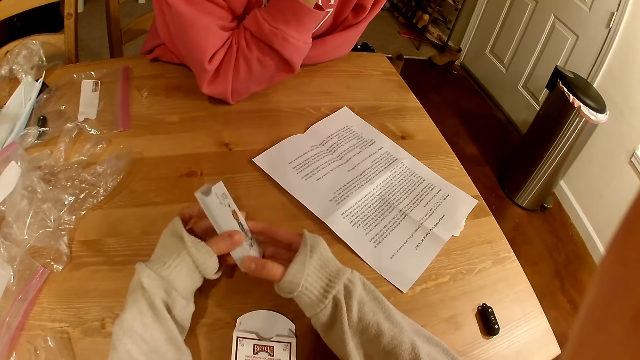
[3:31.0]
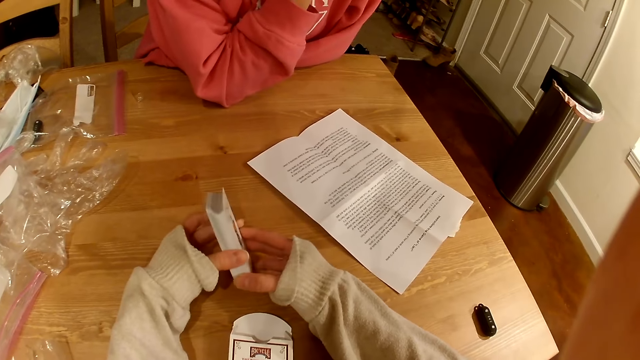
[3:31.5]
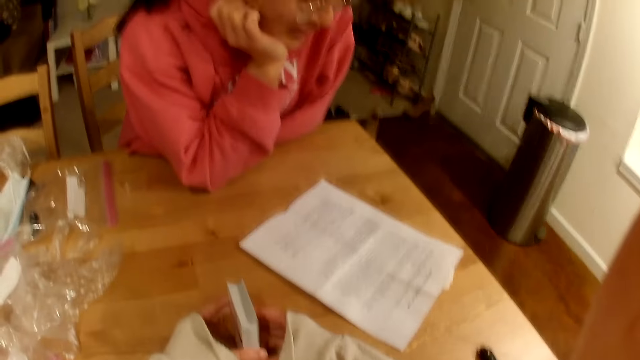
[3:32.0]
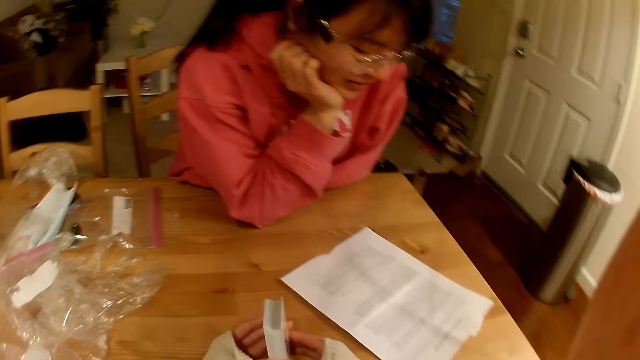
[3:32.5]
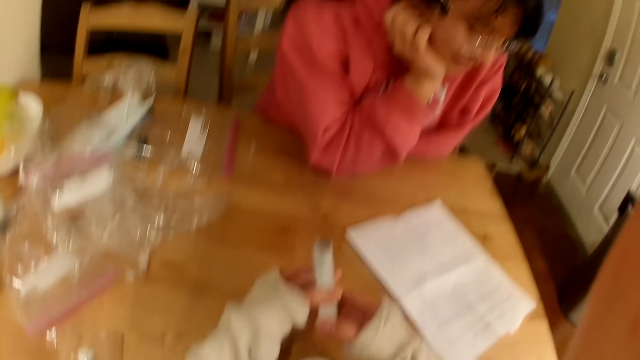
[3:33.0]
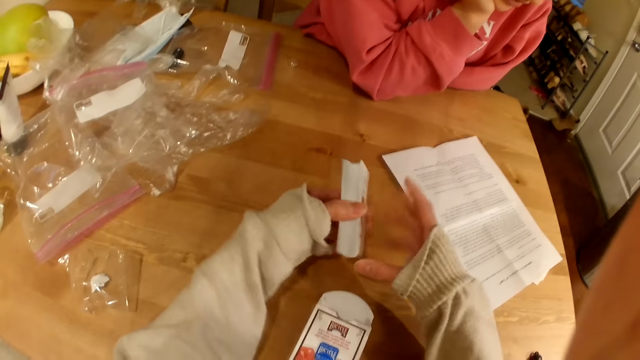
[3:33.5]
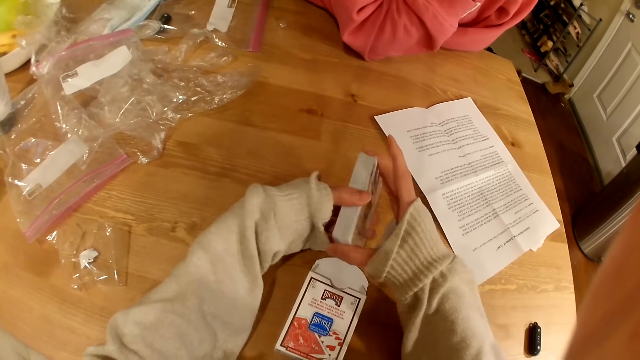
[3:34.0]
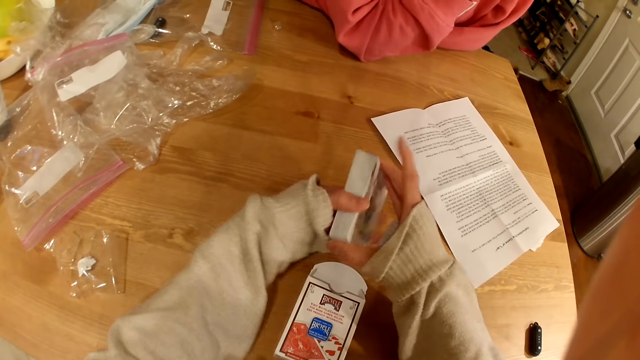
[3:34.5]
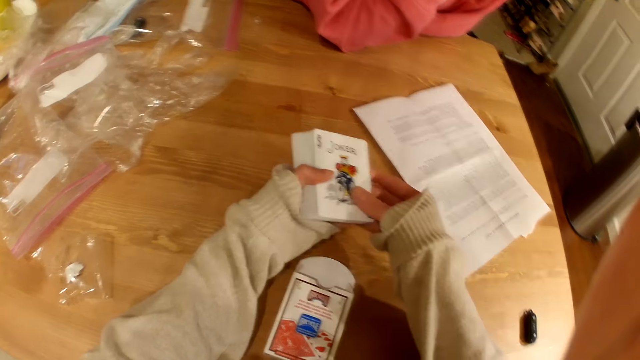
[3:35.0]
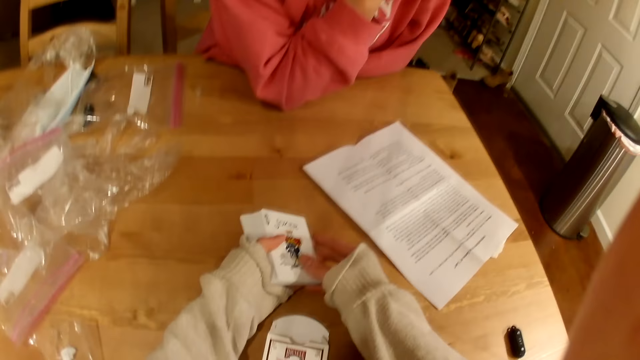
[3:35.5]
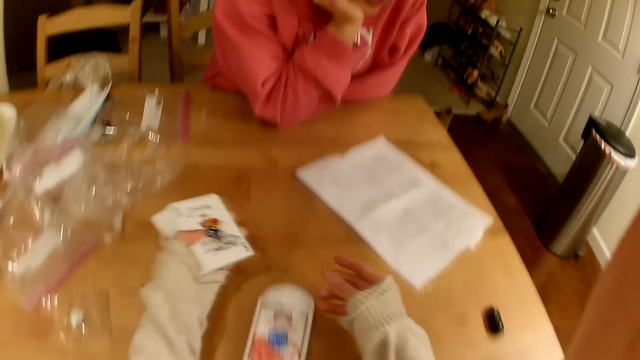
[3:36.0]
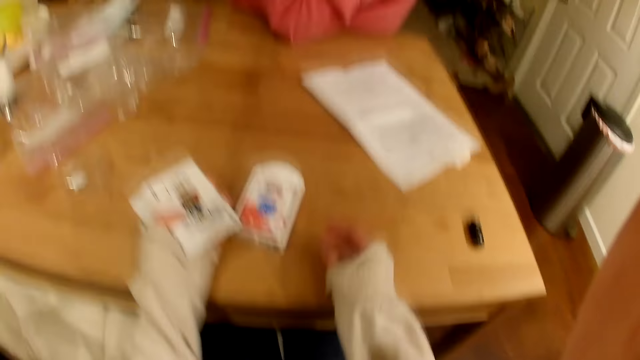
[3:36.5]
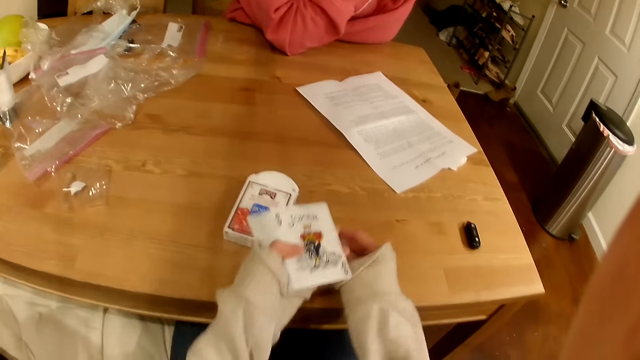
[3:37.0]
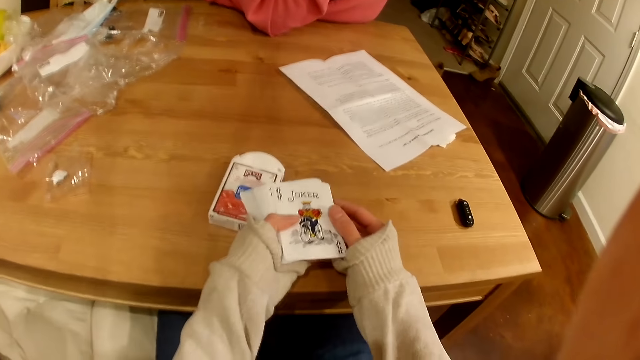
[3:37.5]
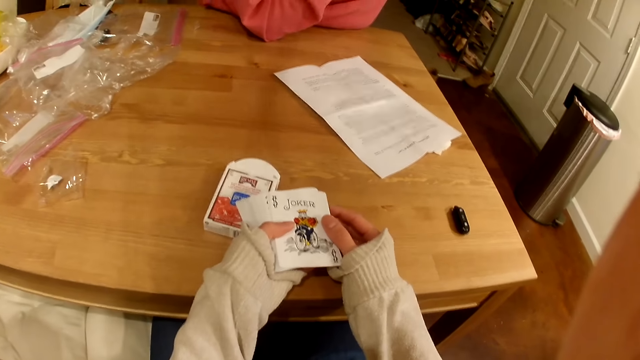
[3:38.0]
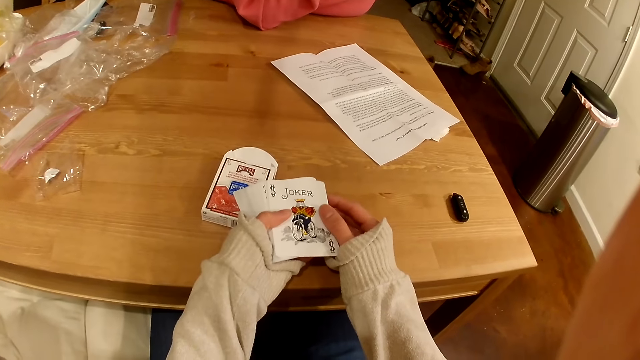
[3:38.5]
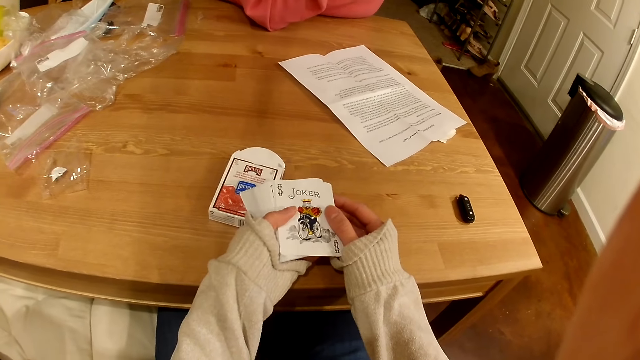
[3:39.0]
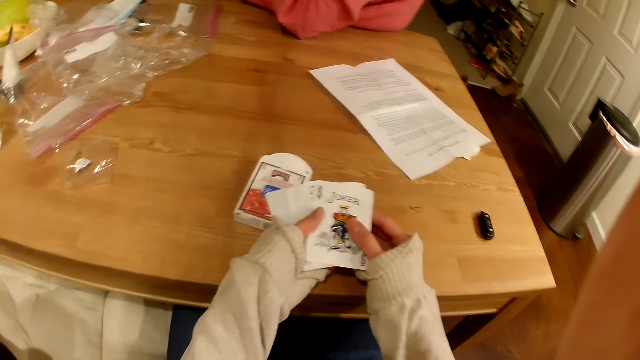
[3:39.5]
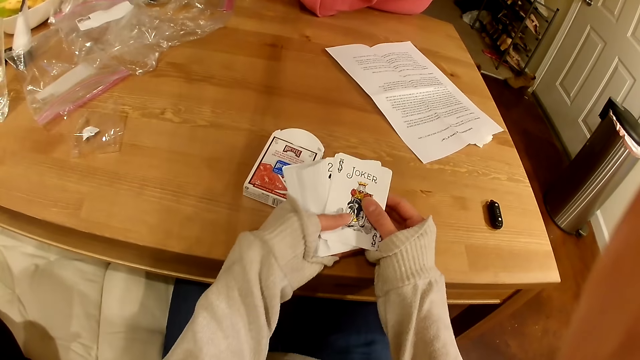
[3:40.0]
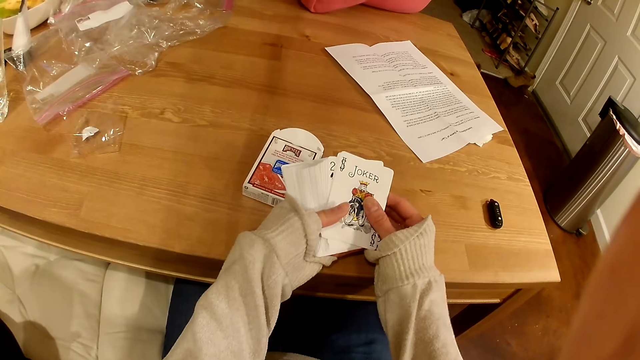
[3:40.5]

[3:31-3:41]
The camera wearer moves the cards on her hands.

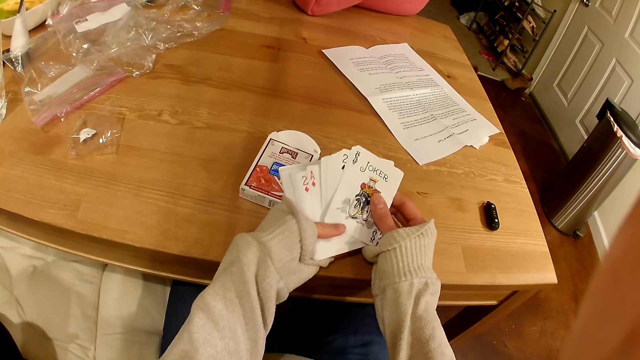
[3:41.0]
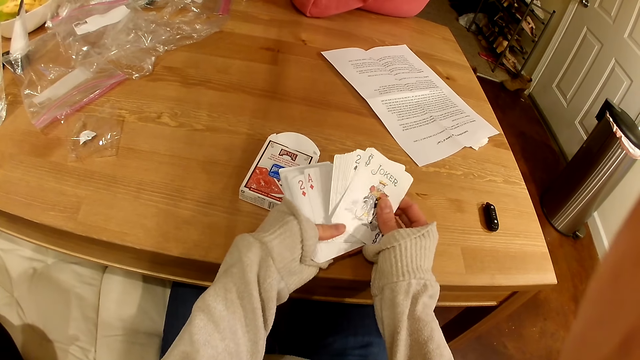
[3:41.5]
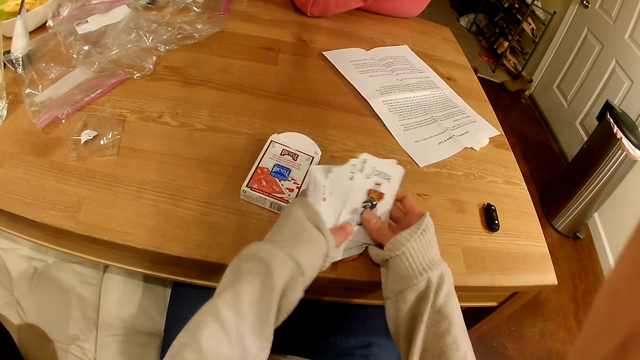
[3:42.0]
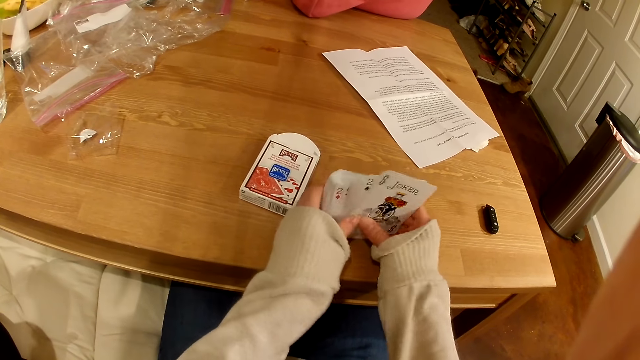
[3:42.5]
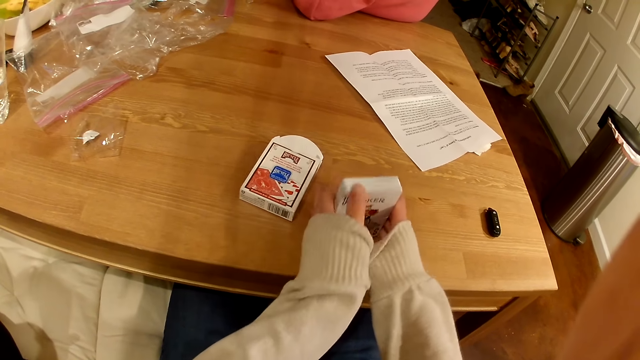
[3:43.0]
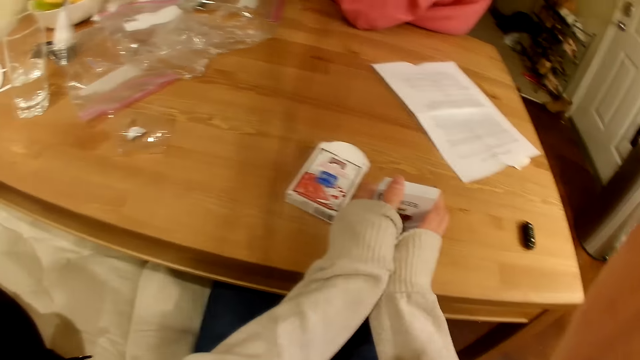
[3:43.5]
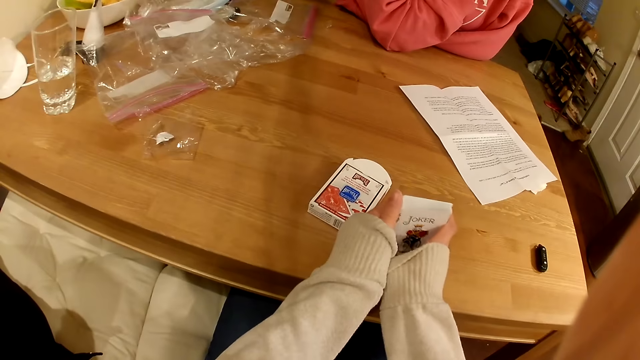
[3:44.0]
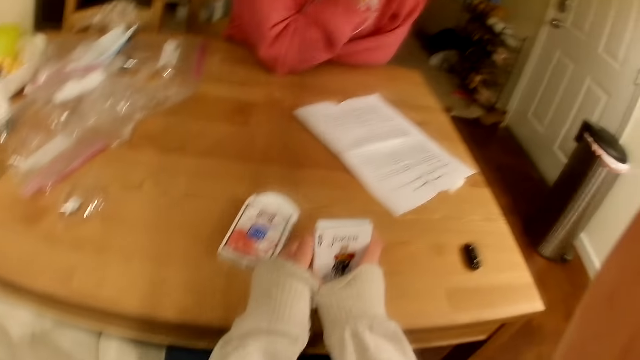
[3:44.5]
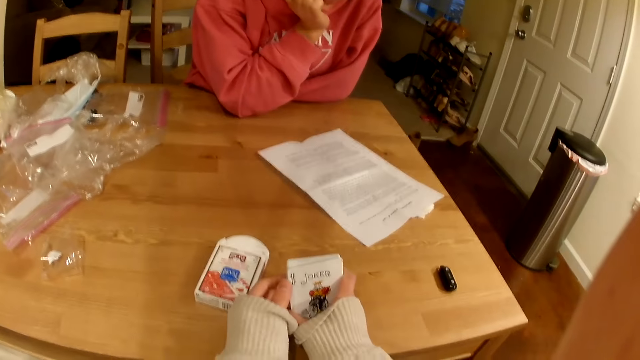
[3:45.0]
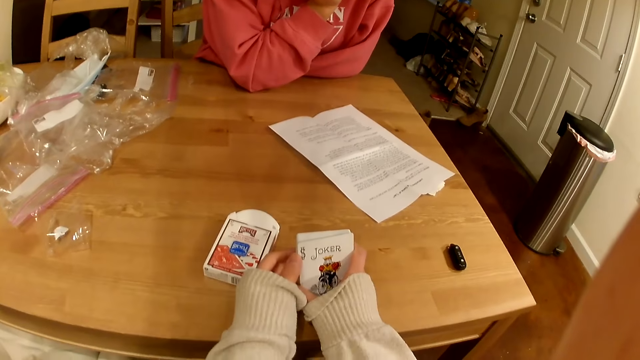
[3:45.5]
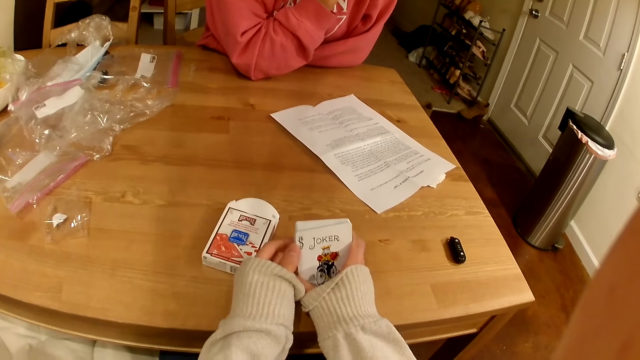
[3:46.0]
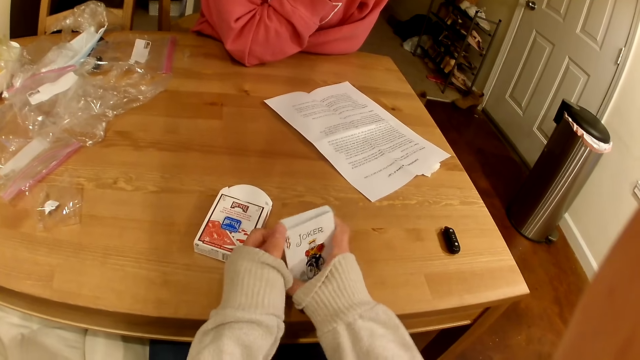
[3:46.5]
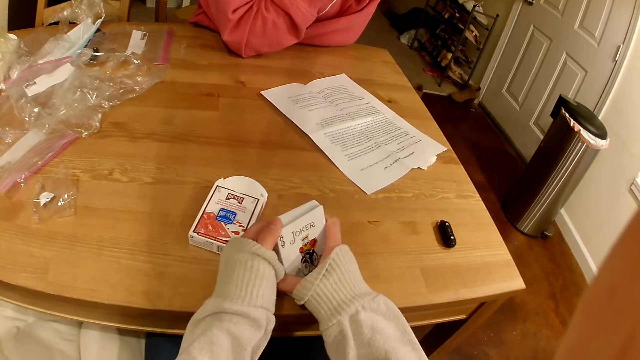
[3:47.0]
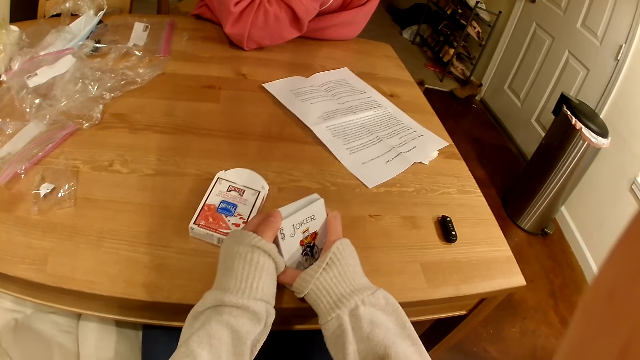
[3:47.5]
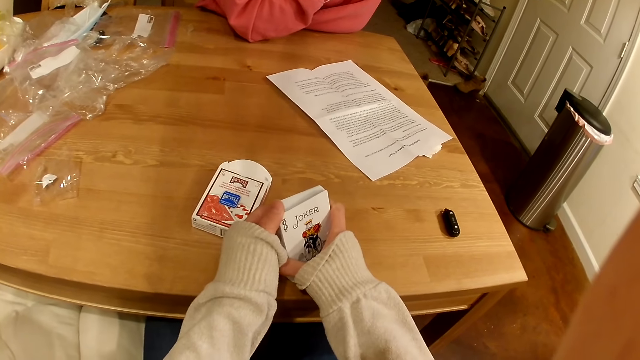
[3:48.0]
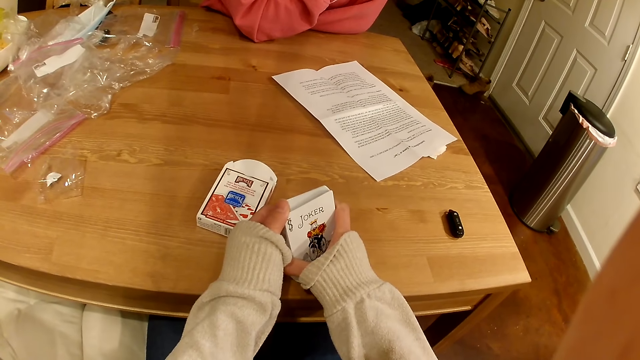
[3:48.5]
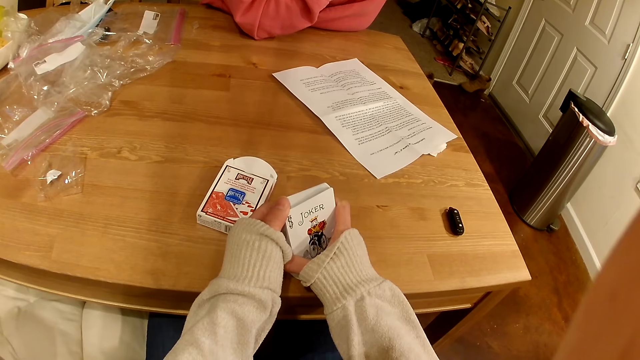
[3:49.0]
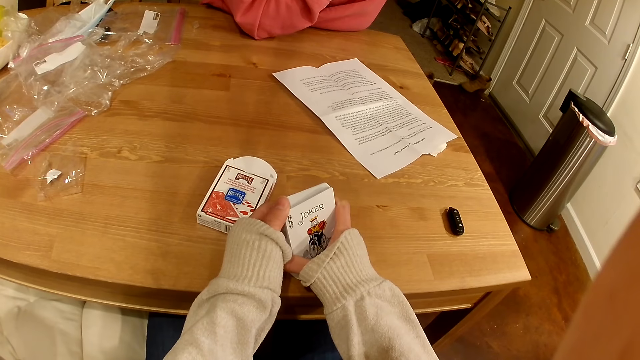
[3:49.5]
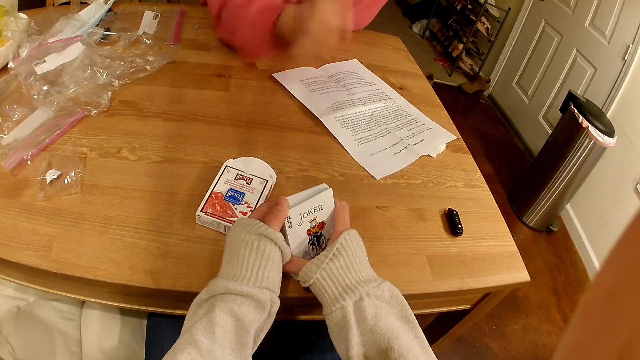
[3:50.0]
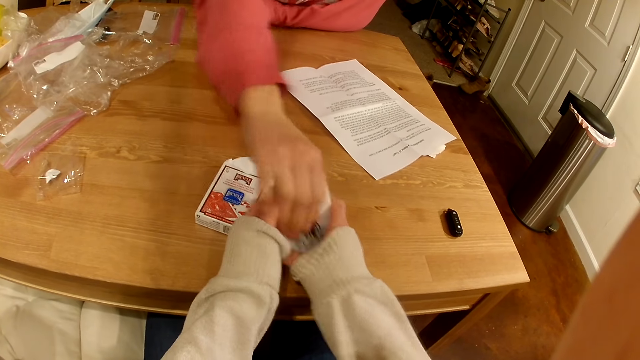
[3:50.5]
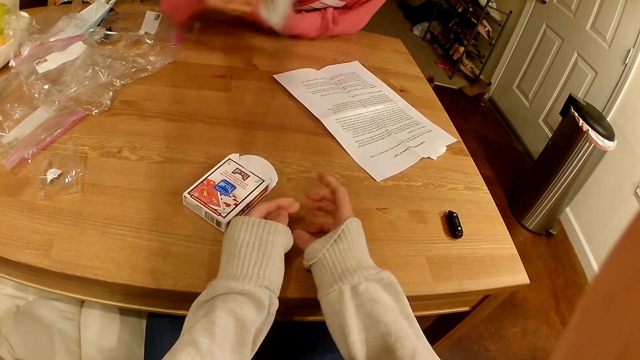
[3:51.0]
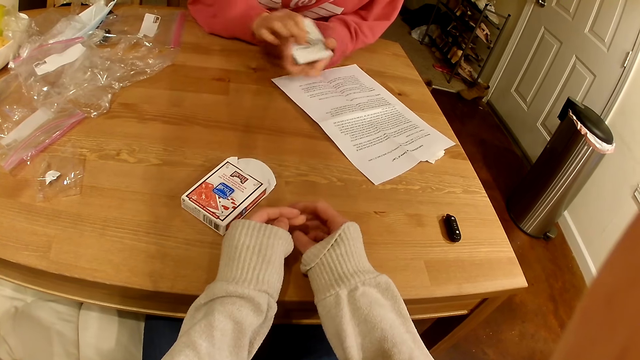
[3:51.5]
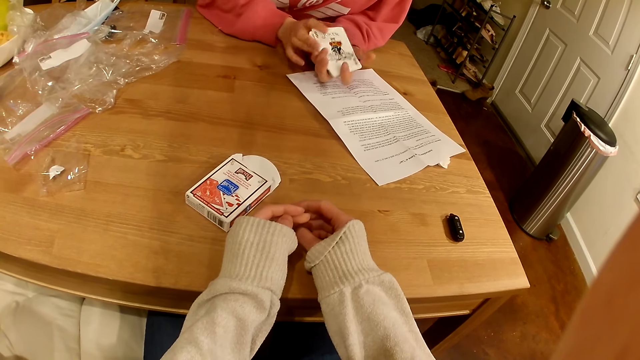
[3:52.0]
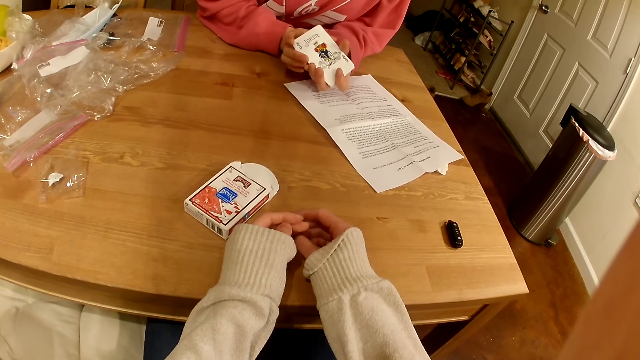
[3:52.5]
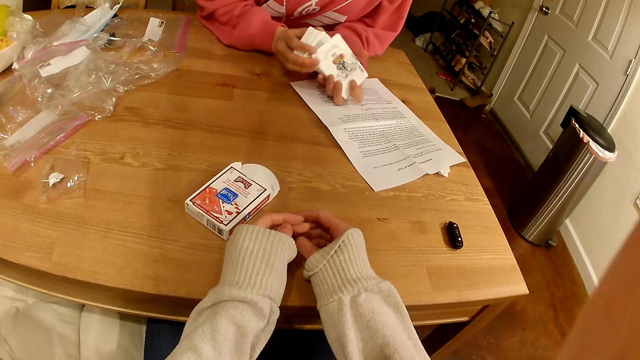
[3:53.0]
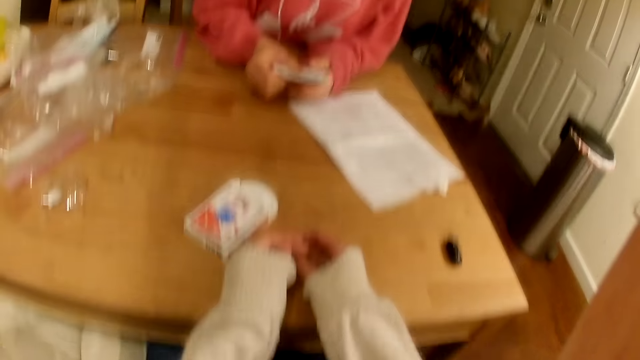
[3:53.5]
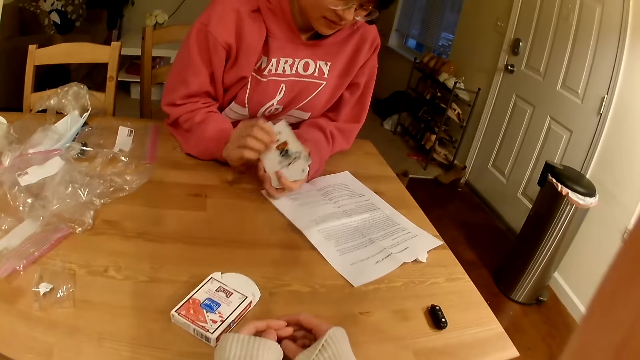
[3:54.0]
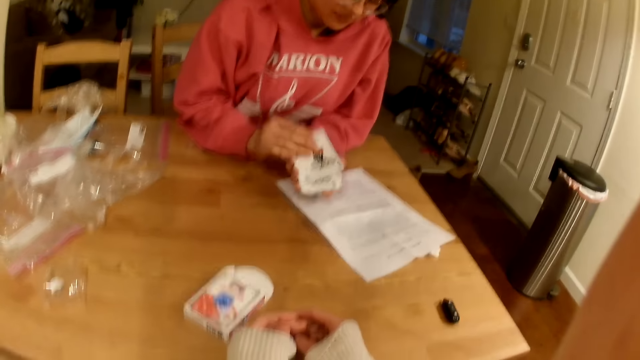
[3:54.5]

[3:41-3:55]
The camera wearer holds the cards together. A woman picks up the cards from the camera wearer. The woman picks up the cards.
